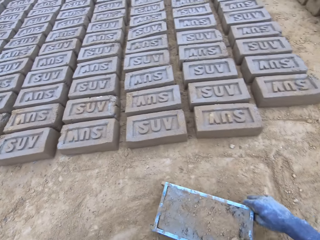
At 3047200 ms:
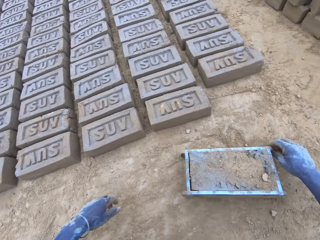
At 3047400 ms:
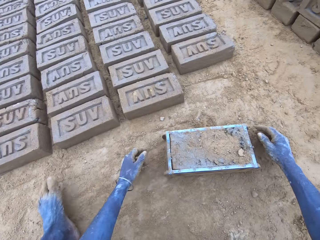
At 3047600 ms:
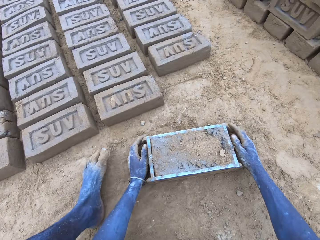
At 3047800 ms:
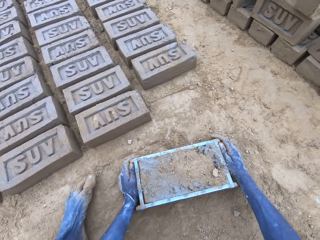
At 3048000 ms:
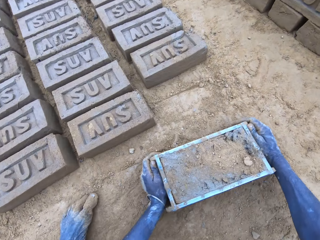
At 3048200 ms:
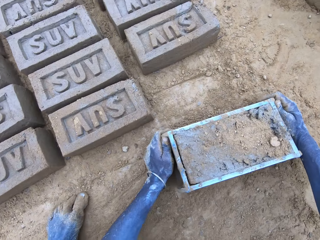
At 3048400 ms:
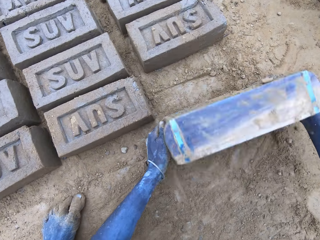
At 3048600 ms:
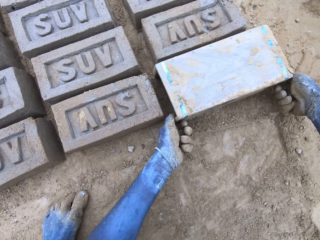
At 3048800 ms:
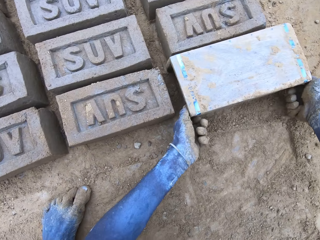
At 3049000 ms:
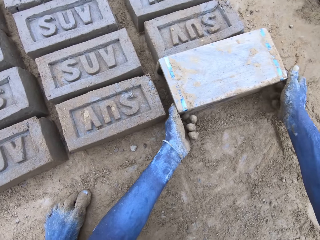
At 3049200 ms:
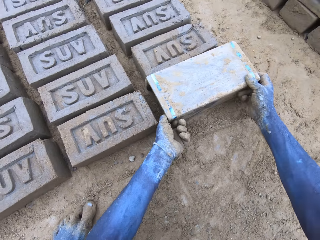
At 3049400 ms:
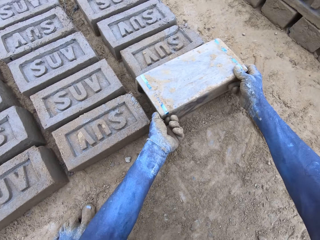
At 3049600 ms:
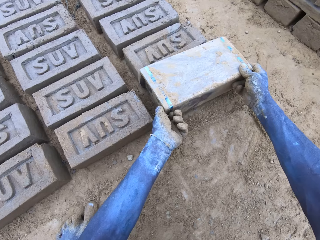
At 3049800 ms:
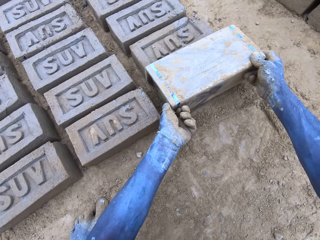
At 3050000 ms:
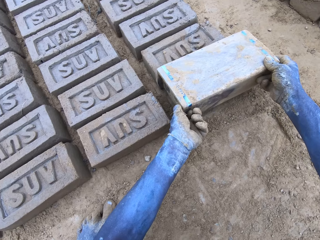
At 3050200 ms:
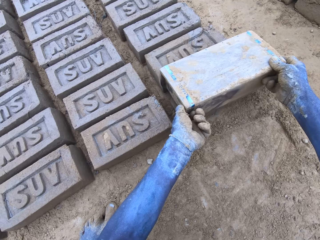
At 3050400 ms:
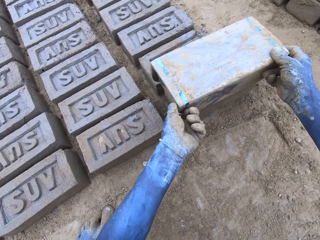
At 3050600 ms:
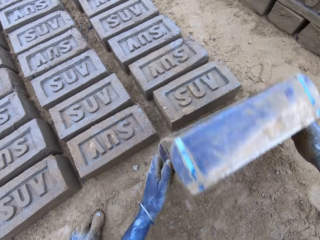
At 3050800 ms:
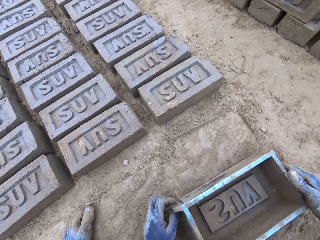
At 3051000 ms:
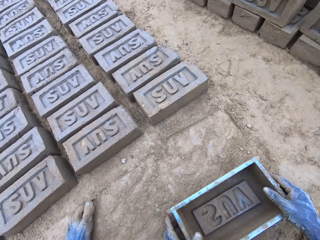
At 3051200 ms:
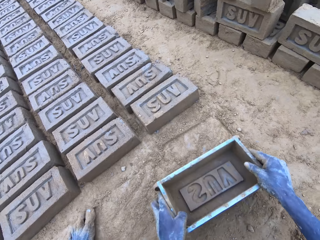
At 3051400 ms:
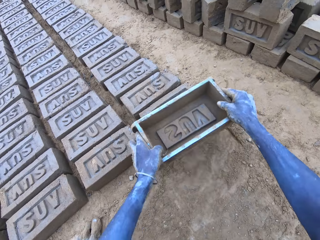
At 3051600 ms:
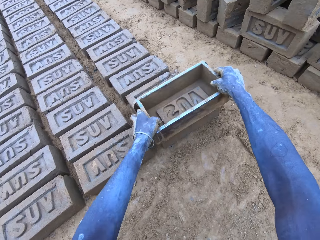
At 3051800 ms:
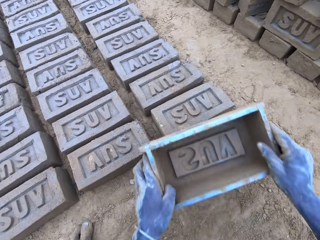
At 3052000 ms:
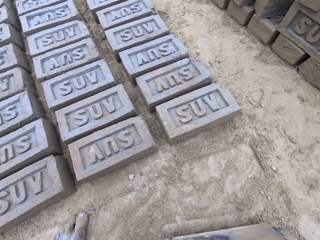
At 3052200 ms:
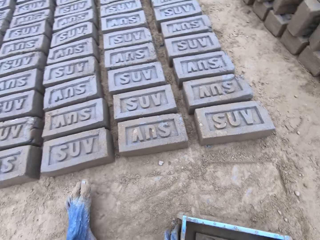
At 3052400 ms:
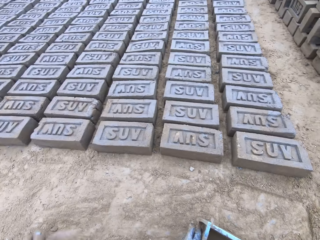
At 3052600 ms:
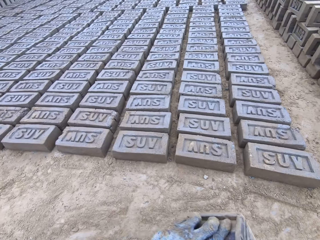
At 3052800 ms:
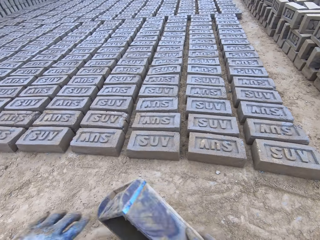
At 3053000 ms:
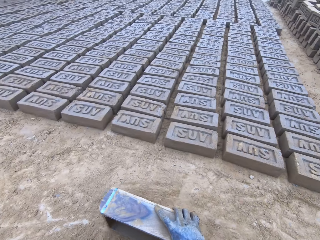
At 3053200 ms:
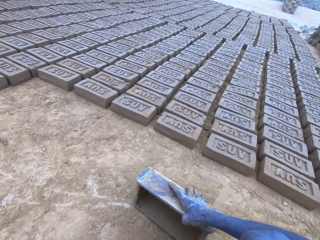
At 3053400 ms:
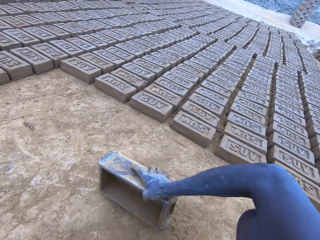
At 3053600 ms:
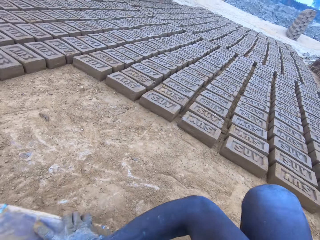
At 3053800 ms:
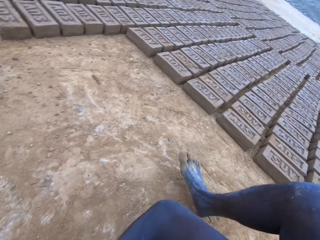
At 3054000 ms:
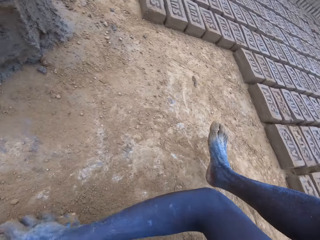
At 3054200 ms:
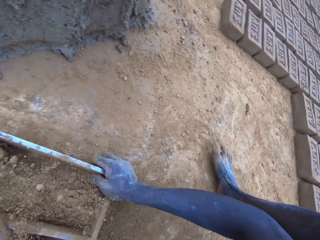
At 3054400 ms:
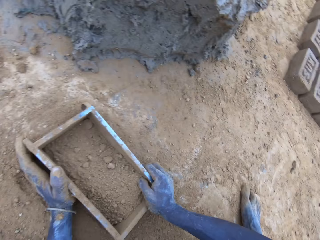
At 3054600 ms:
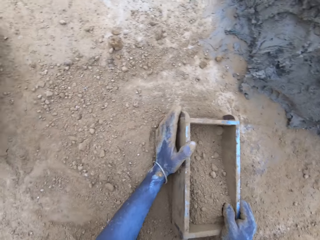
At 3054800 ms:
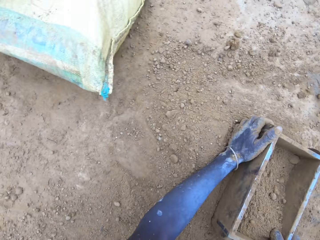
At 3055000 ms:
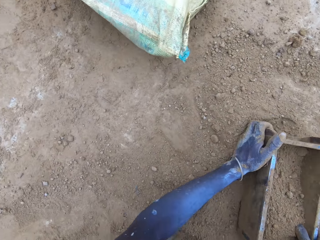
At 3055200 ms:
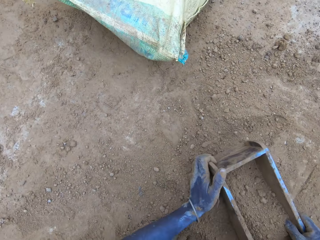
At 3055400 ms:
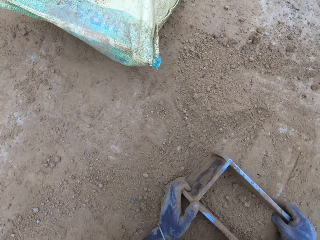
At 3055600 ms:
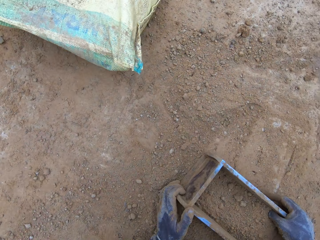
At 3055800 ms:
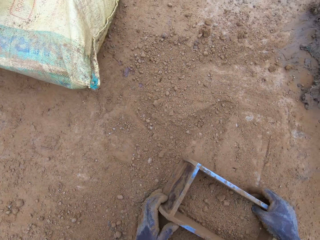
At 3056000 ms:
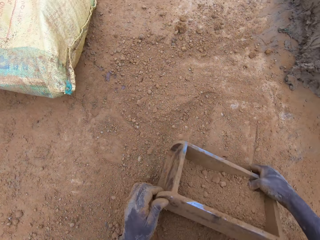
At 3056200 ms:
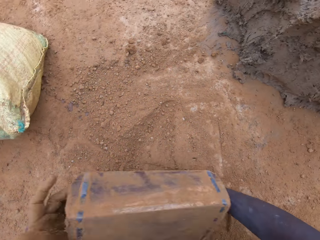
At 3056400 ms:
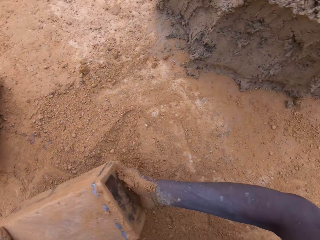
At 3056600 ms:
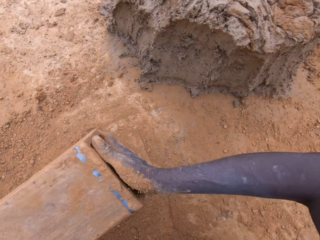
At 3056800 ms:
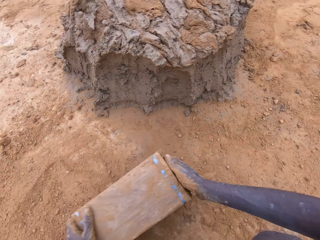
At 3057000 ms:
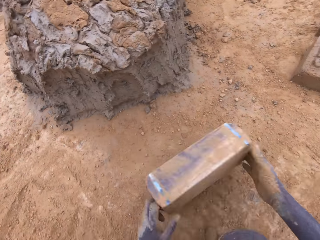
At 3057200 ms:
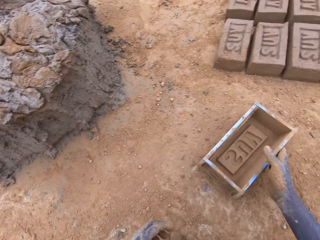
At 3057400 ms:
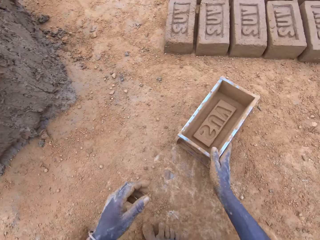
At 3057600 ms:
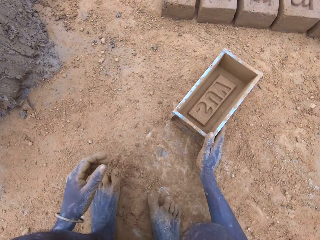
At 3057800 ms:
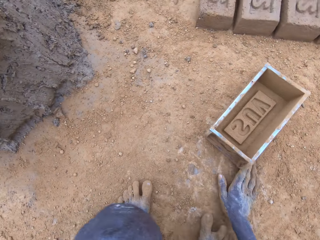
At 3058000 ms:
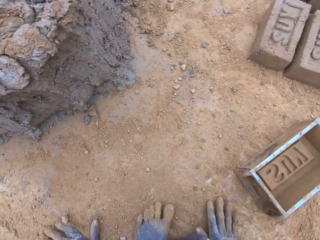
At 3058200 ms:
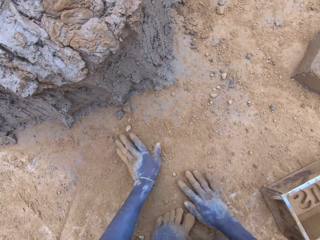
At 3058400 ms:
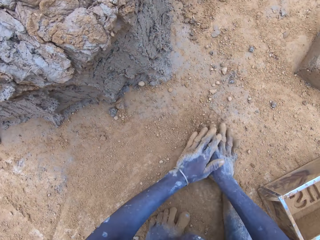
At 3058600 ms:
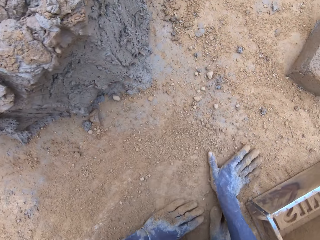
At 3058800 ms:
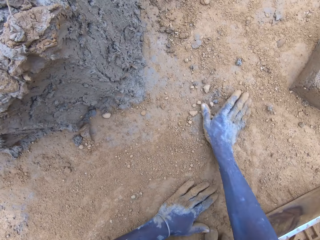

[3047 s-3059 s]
The camera wearer pours the mud in the brickmould on the ground. They put soil in the brickmould. They pour the soil from the brickmould.

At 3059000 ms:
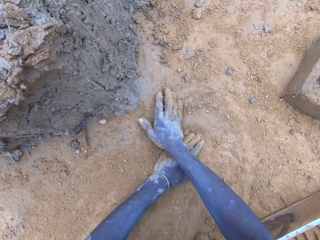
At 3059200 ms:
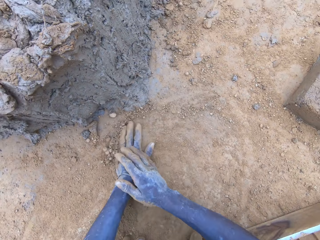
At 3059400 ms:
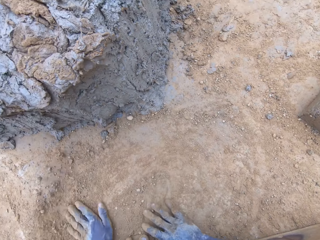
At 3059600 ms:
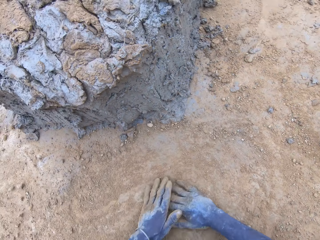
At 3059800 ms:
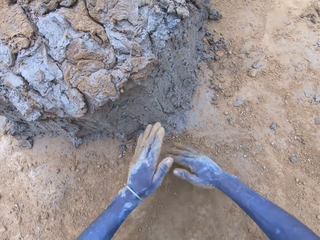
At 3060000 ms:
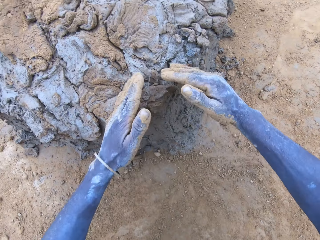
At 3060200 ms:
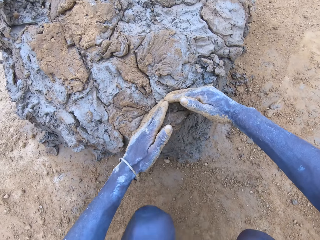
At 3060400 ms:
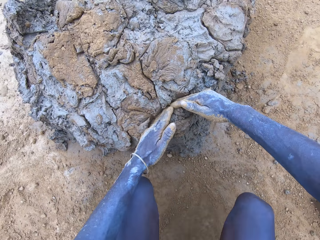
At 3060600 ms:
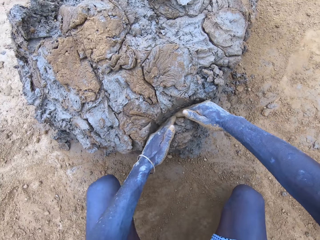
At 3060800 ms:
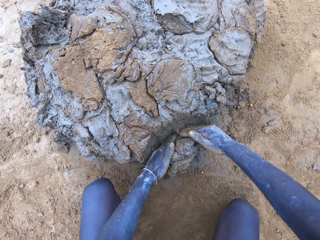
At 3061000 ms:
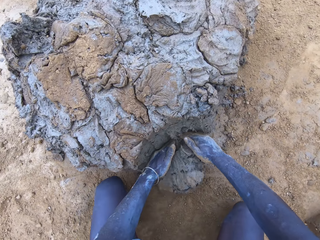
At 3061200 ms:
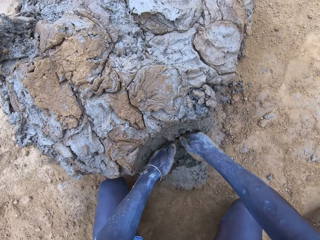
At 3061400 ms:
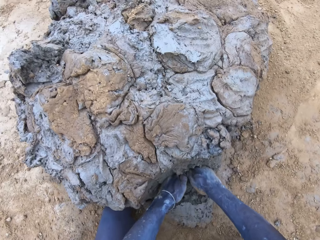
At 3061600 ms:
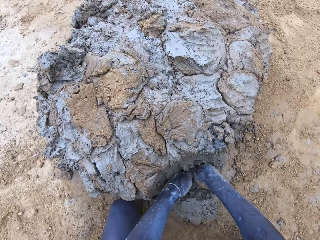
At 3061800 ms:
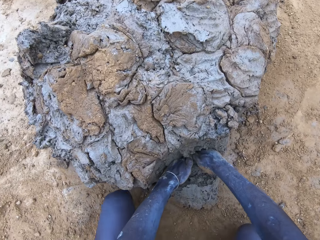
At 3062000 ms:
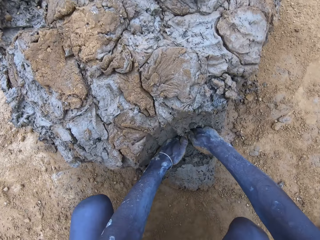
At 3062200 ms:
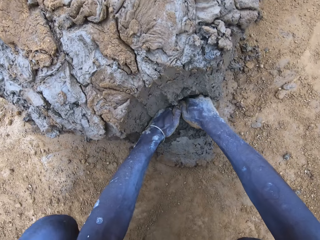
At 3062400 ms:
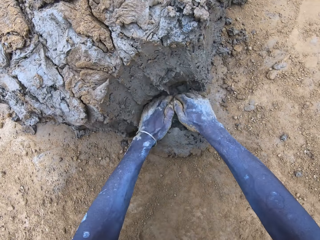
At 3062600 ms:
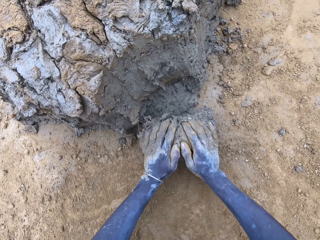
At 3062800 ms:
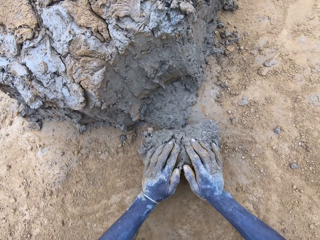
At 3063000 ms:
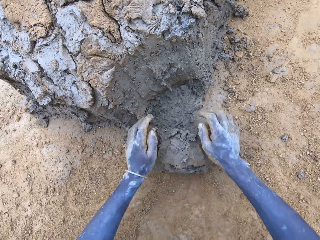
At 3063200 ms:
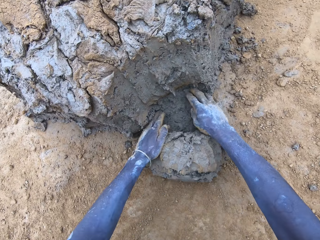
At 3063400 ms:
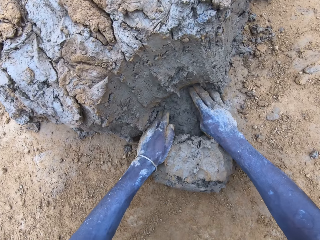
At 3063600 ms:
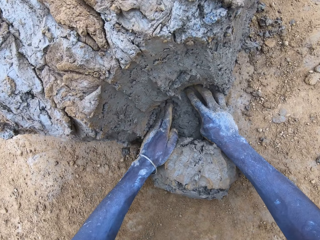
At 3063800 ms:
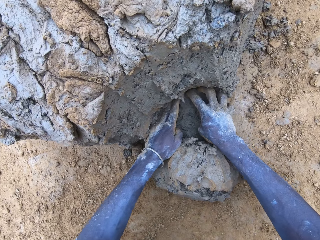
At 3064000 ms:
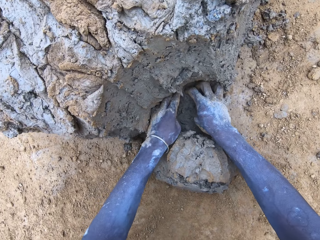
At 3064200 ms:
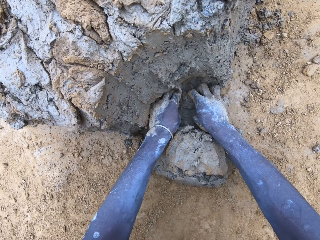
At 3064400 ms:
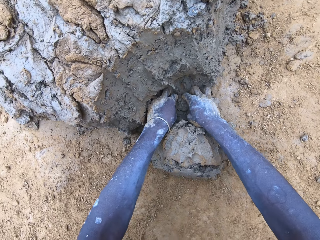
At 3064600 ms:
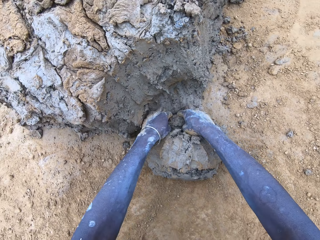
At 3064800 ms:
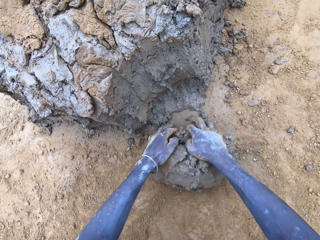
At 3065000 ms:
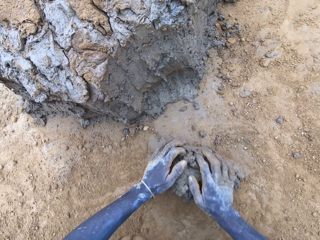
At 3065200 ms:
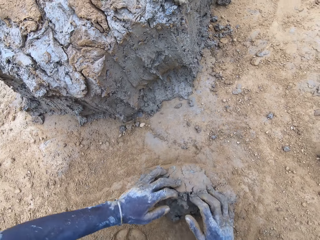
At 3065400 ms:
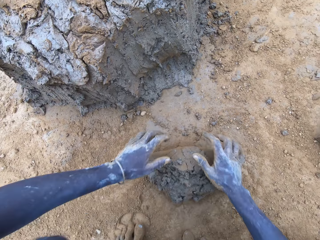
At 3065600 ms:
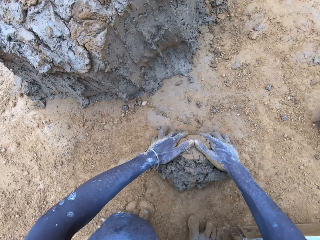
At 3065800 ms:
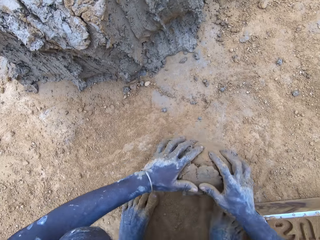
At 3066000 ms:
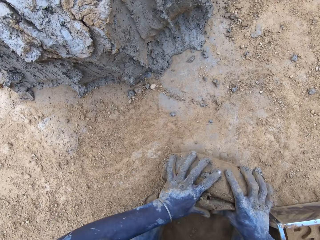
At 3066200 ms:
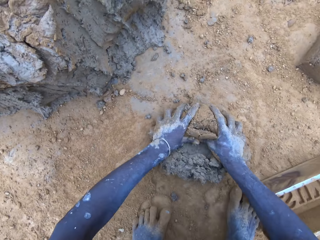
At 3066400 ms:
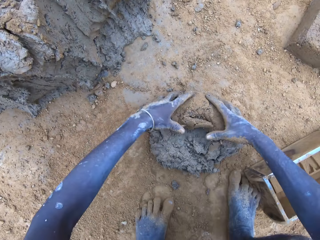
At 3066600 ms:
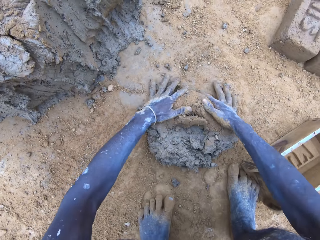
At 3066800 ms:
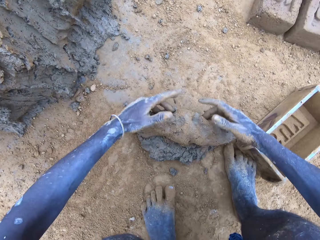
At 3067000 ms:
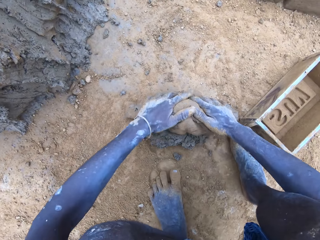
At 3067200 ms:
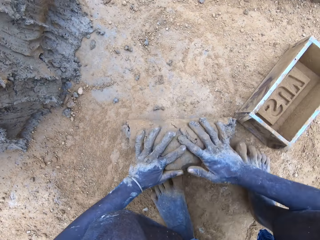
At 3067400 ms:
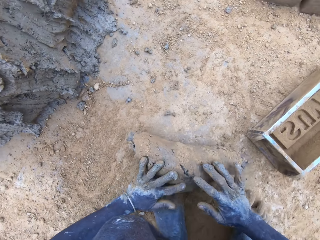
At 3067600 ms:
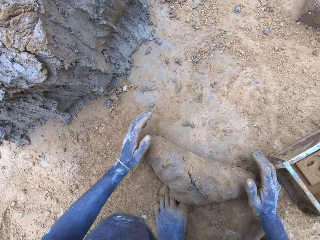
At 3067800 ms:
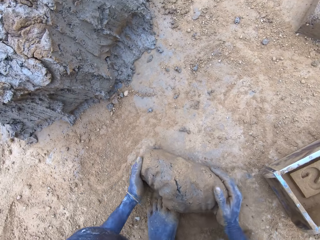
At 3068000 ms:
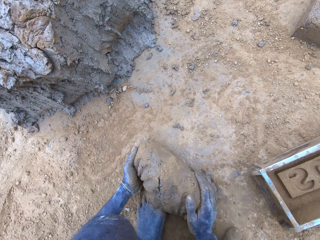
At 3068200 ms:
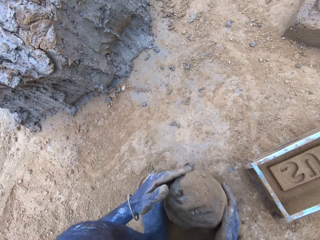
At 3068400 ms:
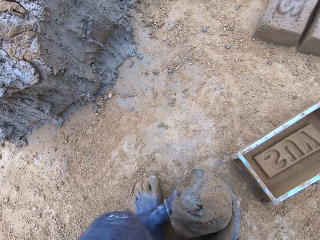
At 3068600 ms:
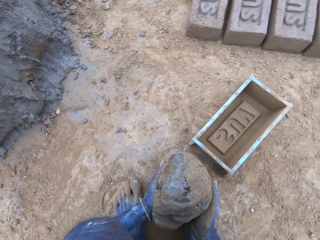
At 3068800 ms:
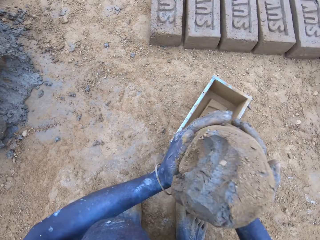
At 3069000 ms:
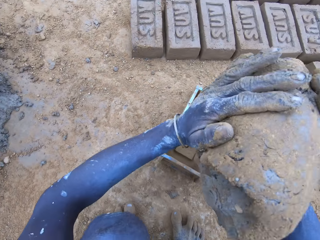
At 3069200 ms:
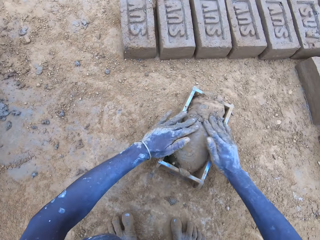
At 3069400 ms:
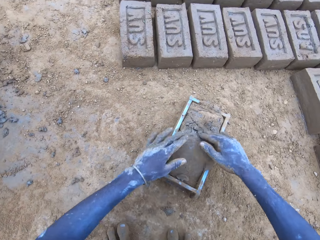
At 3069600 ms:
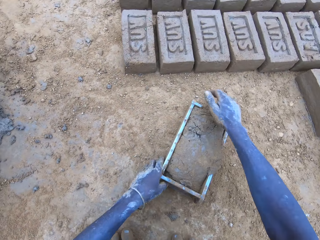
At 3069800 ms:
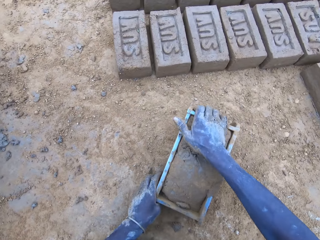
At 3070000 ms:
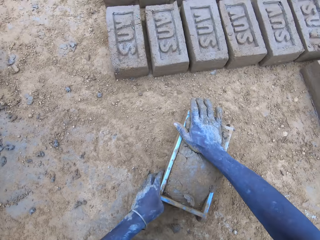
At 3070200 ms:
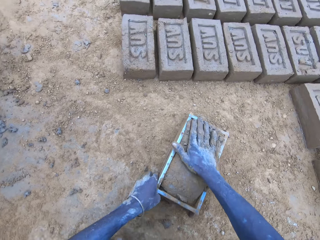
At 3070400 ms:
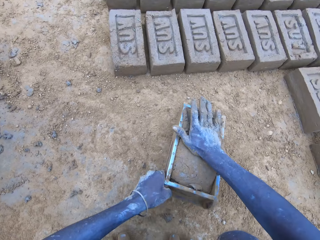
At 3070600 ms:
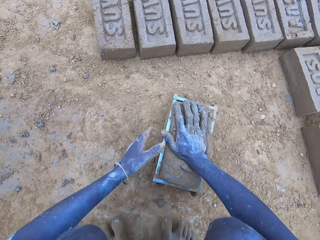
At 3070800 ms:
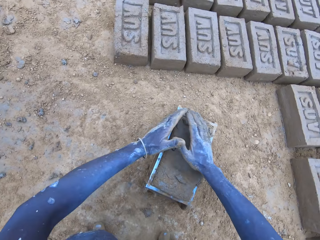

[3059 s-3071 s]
The camera wearer scoops mud. They put the mud in the brickmould.
